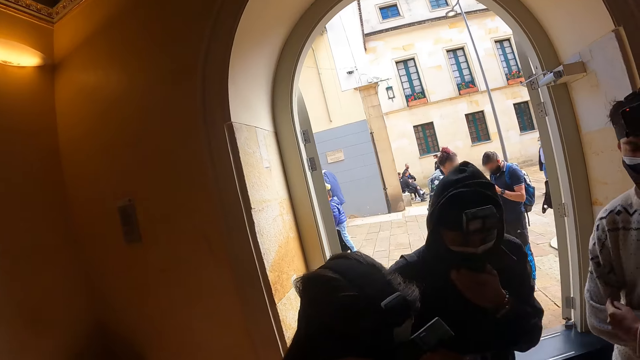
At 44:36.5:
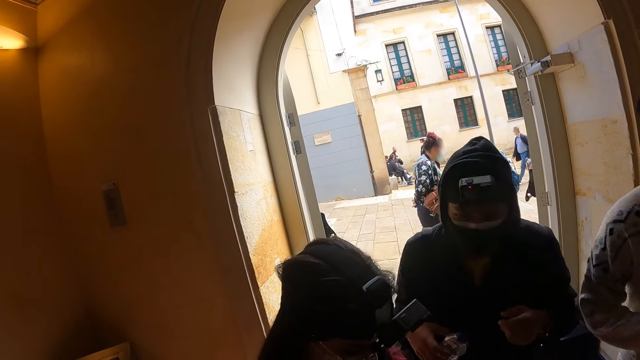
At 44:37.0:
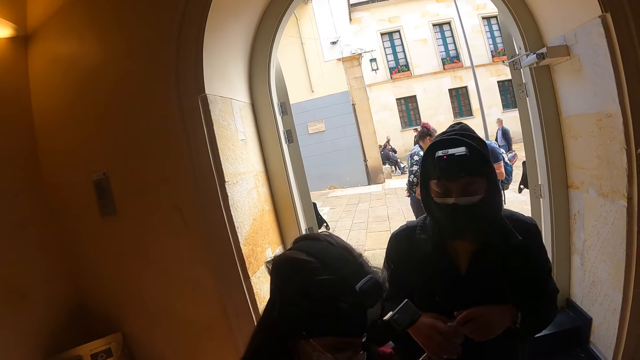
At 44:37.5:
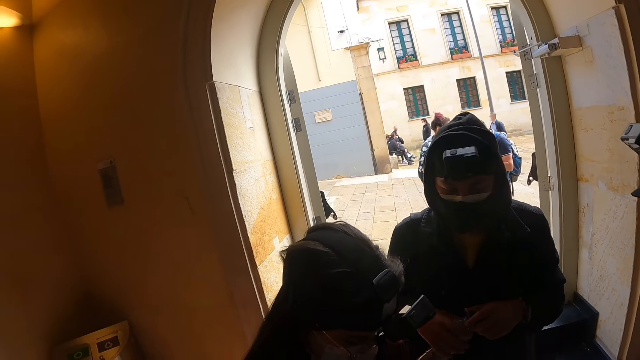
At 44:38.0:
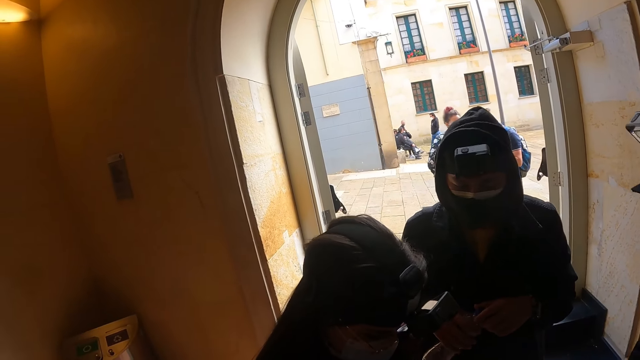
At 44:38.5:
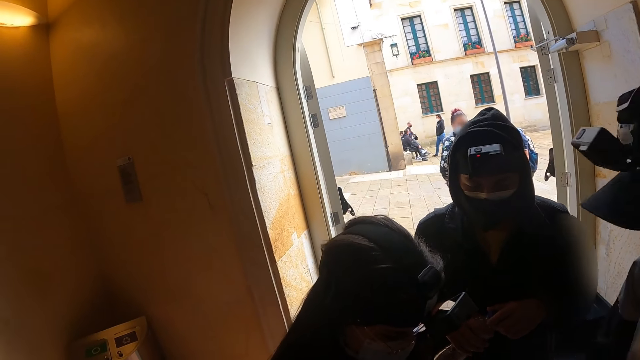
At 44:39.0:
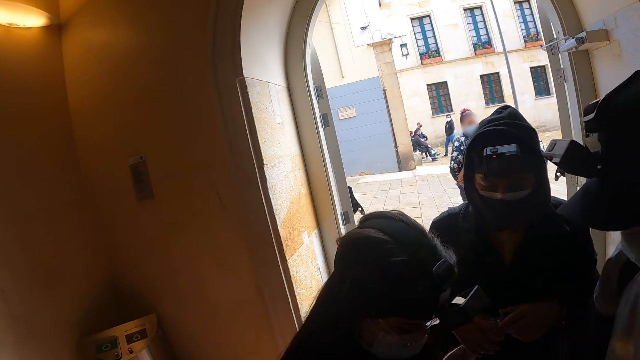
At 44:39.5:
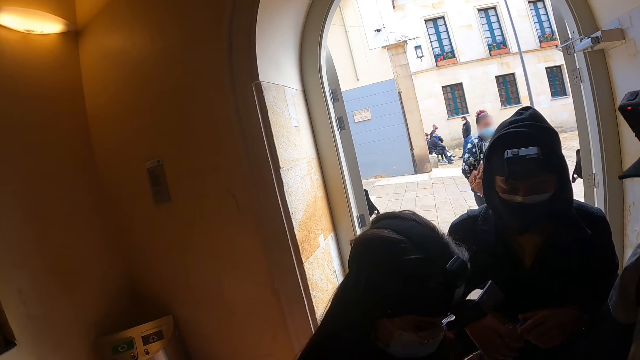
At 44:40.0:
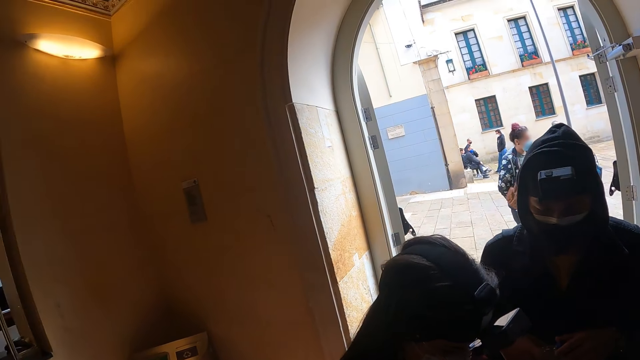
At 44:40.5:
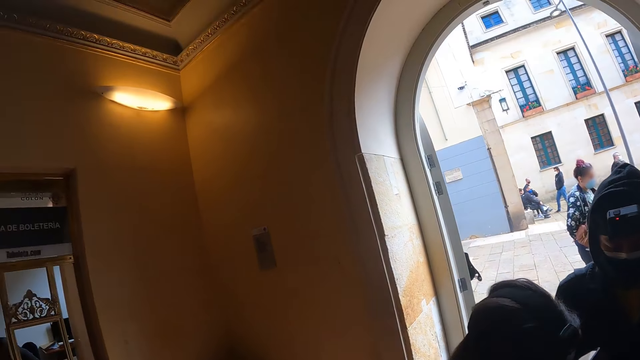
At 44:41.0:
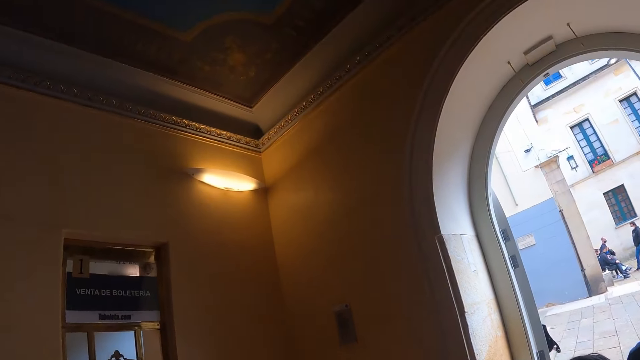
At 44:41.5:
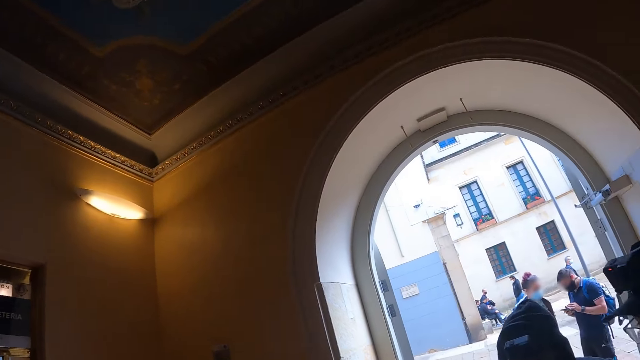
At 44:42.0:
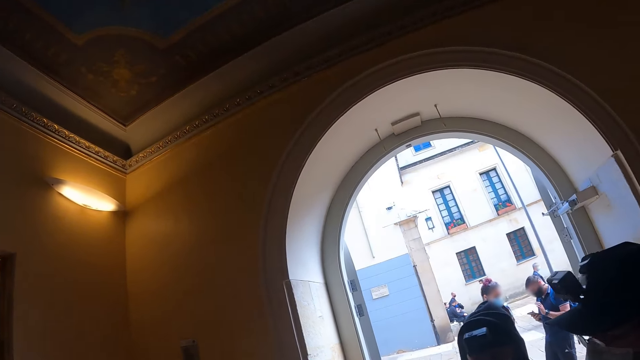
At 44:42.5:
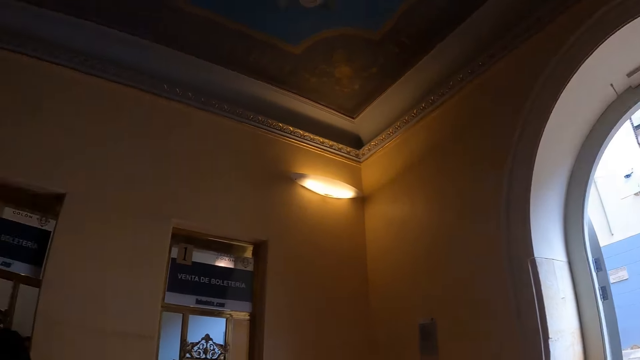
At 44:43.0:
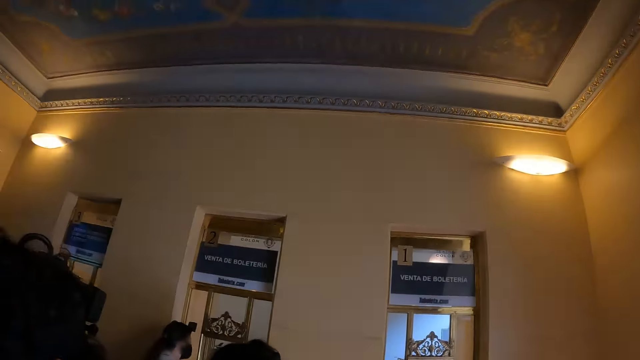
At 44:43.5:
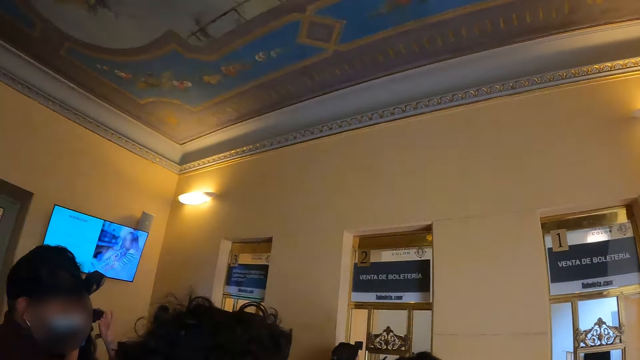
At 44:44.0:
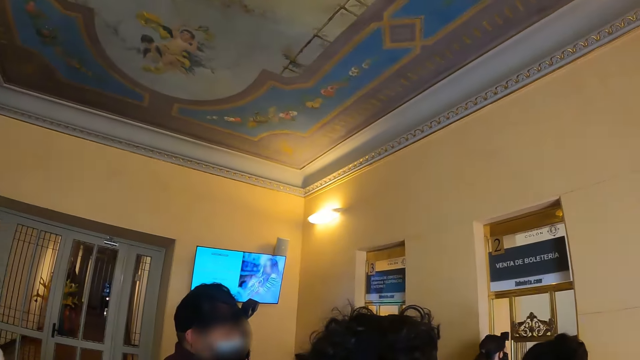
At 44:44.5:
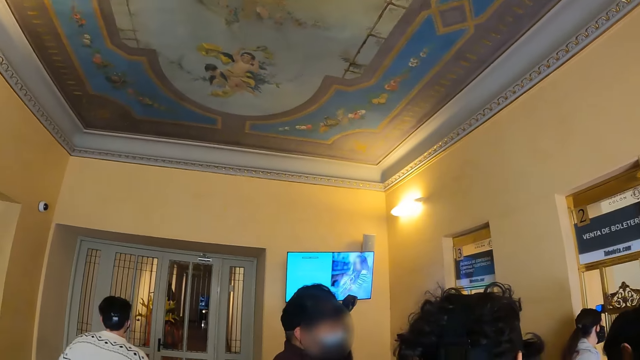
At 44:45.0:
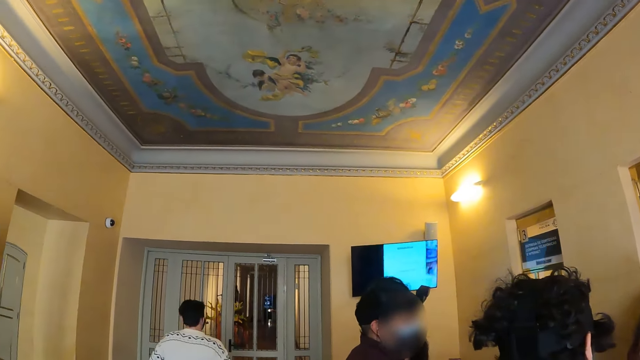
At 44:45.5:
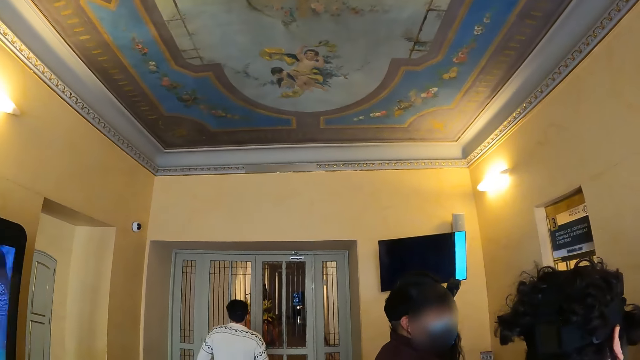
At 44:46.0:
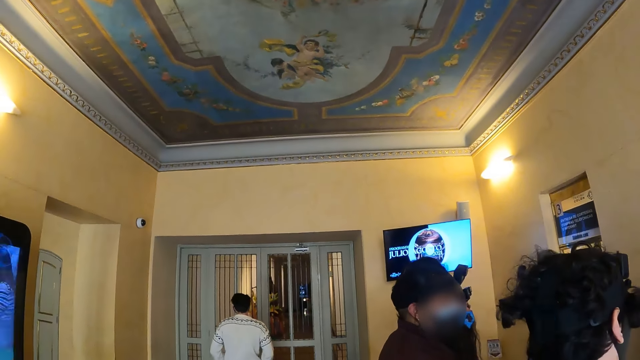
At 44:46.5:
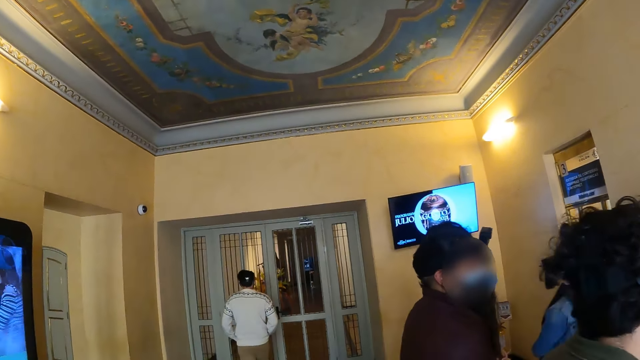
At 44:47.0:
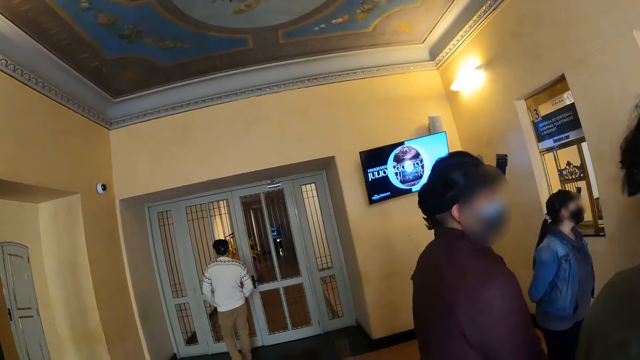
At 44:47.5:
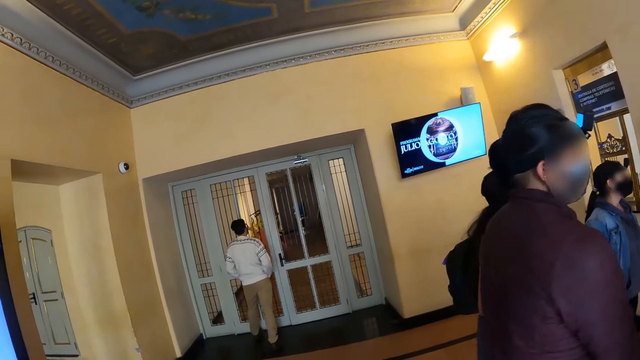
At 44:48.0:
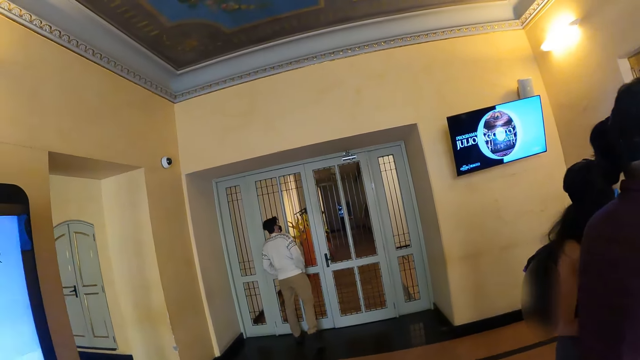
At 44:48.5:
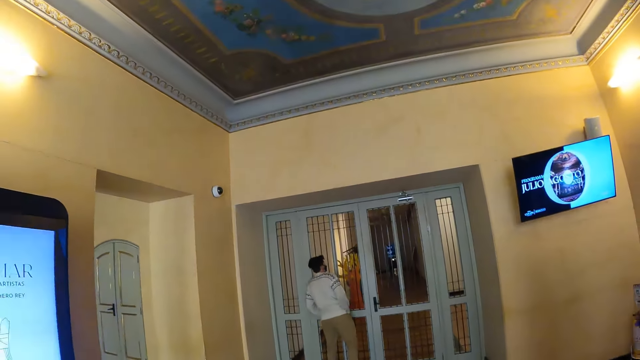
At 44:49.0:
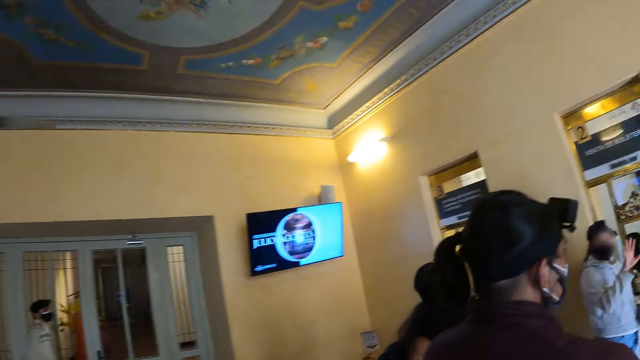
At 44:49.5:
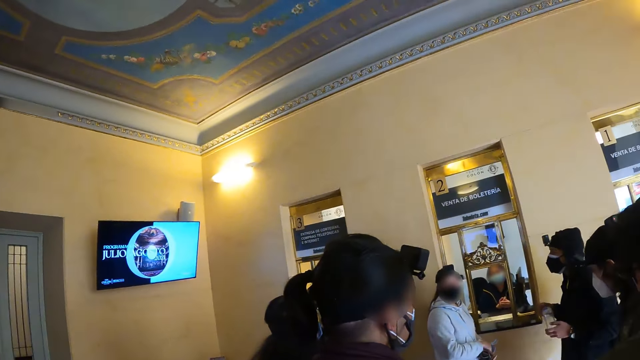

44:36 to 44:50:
A man walks around. A lady dialogues to another lady at the entrance. Another man converses with a woman. The camera wearer looks around. The first man walks around. The camera wearer walks around. A third man looks through the window. The camera wearer looks around.

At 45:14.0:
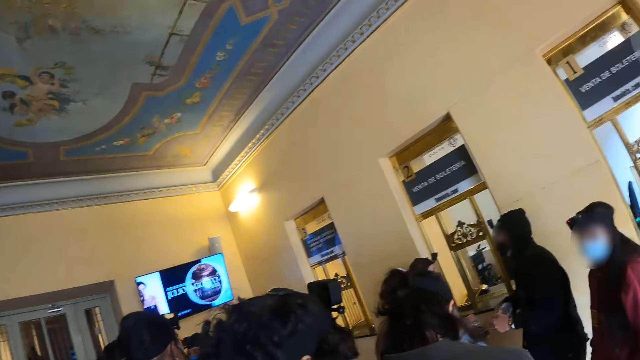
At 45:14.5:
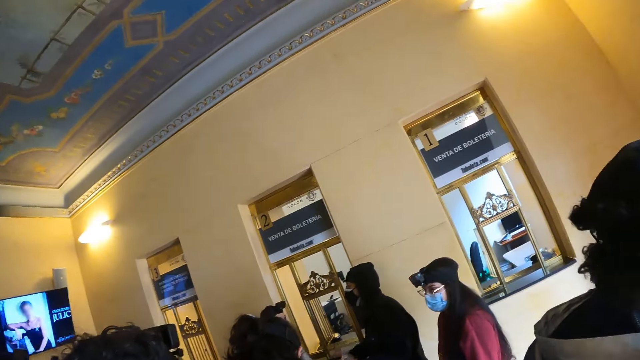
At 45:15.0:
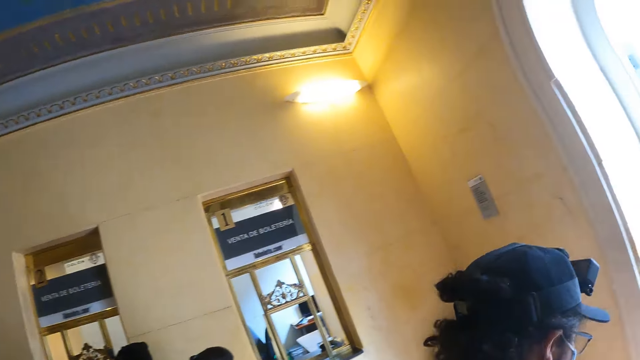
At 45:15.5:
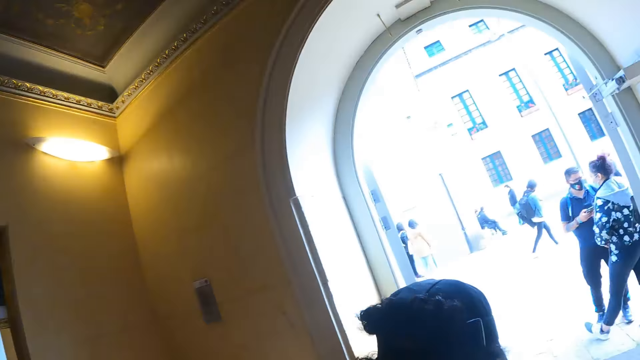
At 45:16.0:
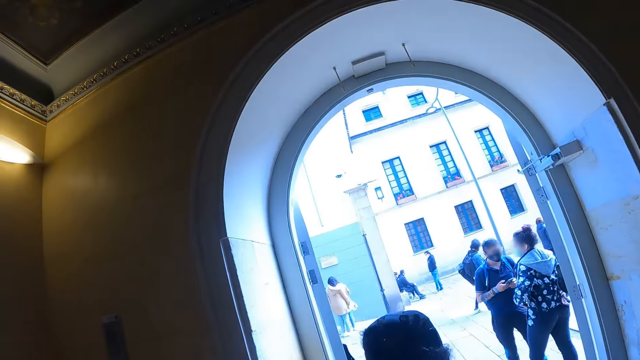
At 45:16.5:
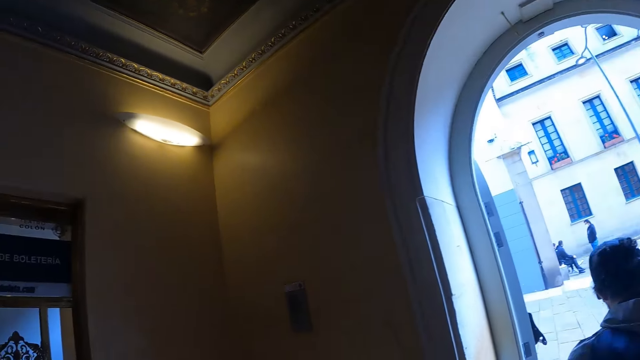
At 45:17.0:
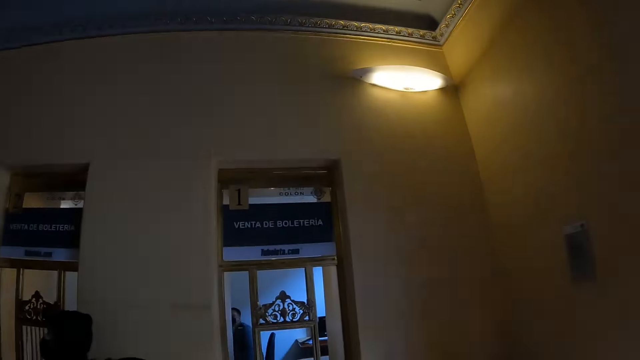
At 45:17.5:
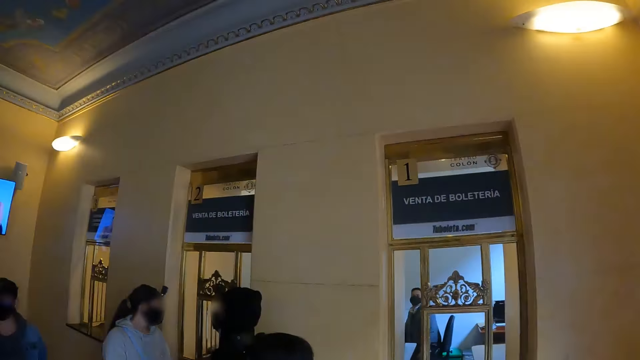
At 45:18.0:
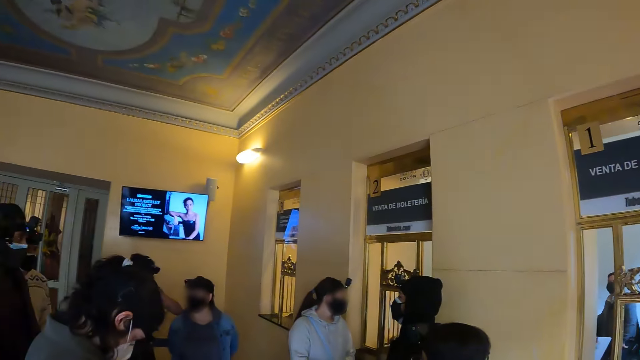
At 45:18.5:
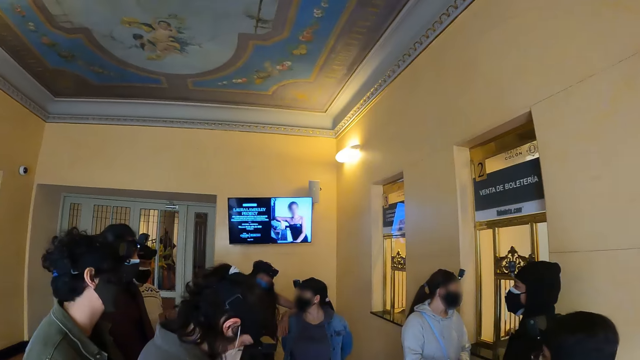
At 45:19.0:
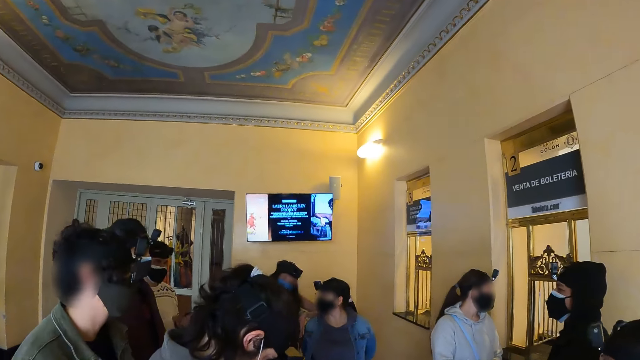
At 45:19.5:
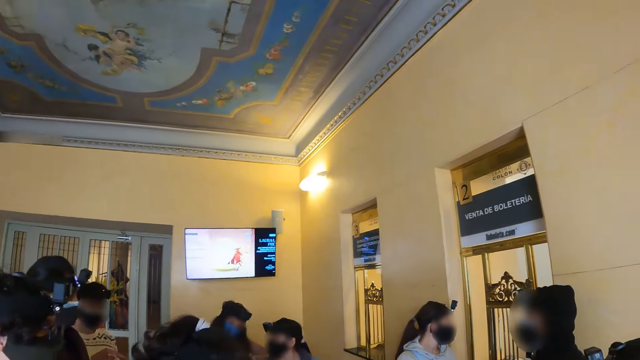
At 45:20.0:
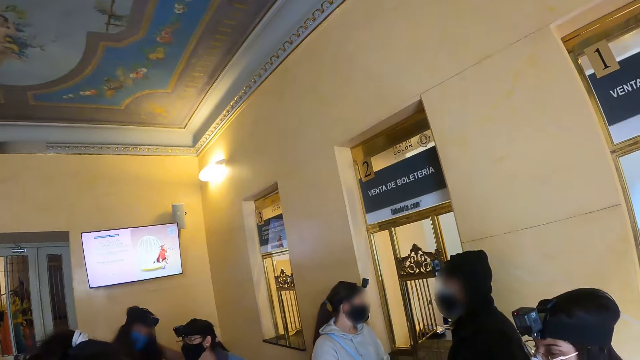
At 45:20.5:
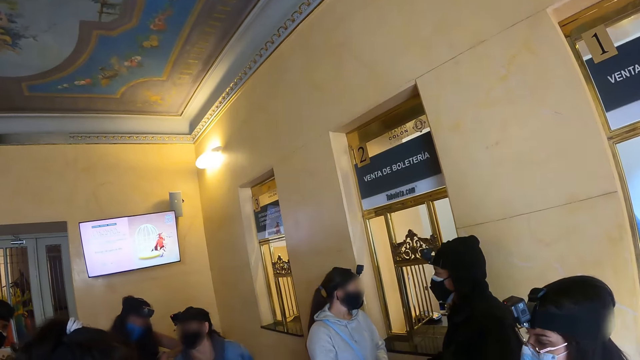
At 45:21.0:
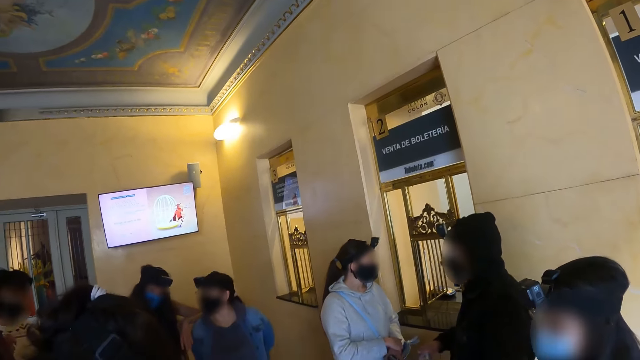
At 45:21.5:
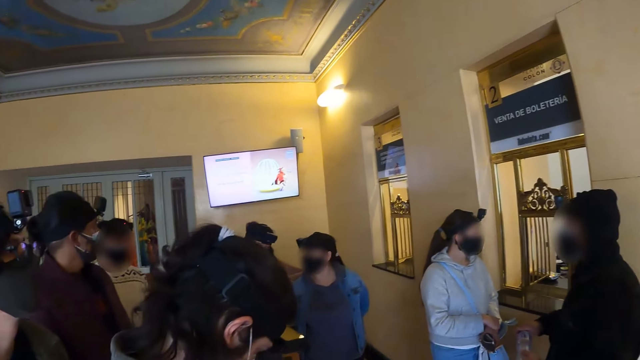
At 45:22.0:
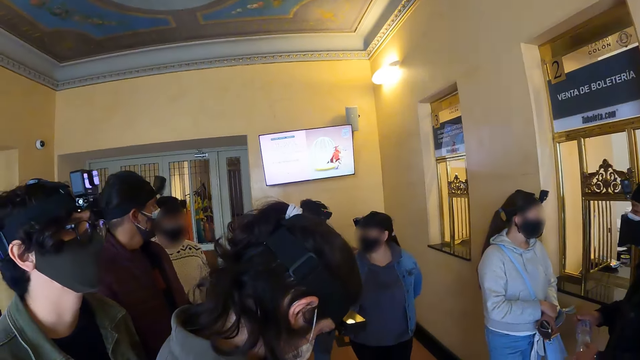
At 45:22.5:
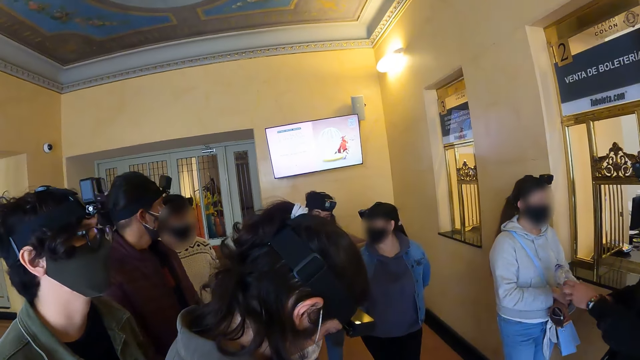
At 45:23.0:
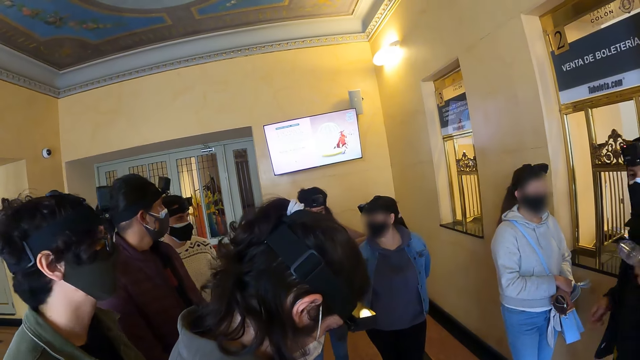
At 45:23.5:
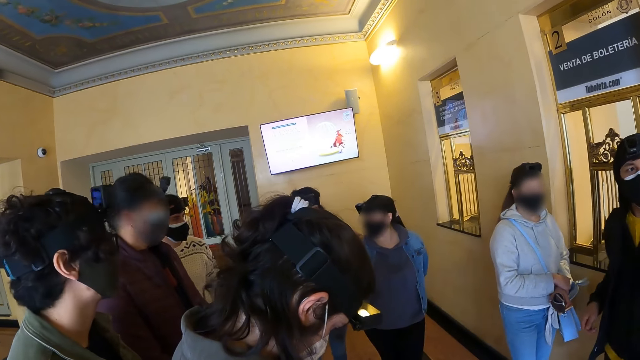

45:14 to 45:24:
The camera wearer looks outside the building. They look around the building. They look at persons in the building. They look at an instructor. They look around the building. They look at persons in the building.
